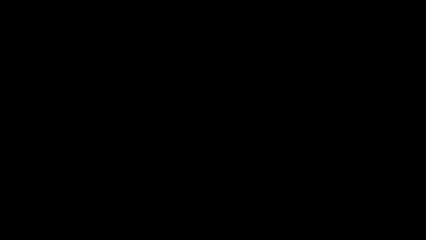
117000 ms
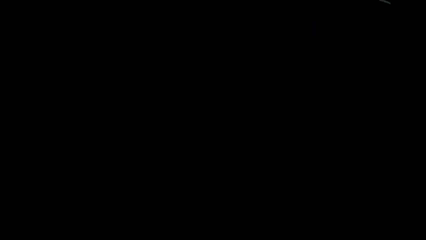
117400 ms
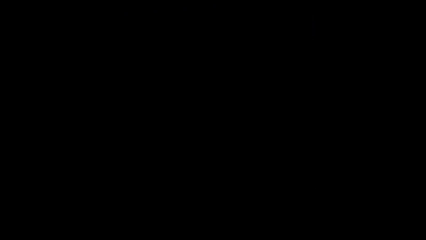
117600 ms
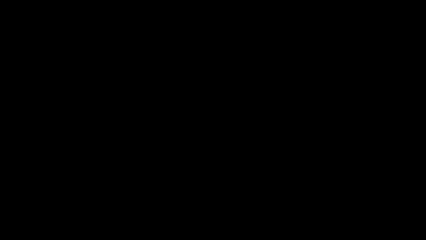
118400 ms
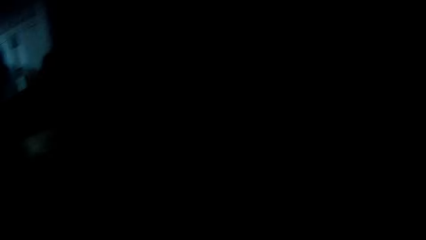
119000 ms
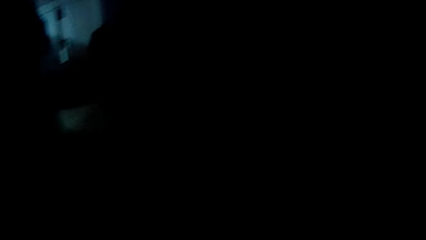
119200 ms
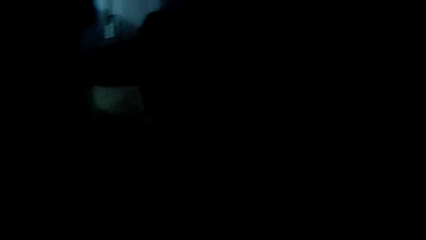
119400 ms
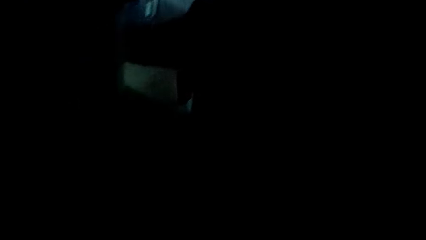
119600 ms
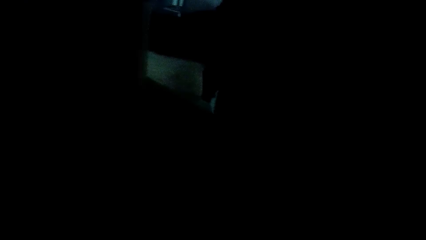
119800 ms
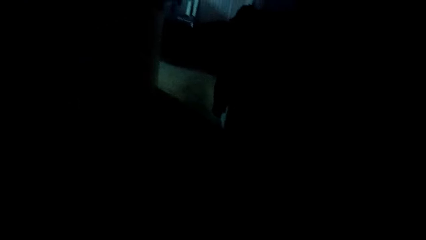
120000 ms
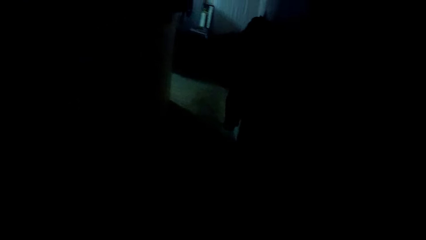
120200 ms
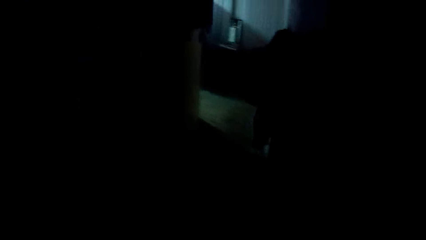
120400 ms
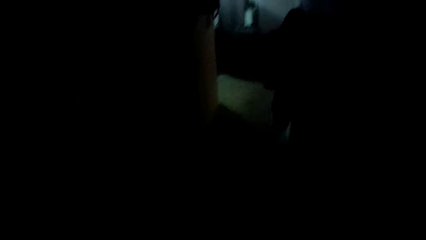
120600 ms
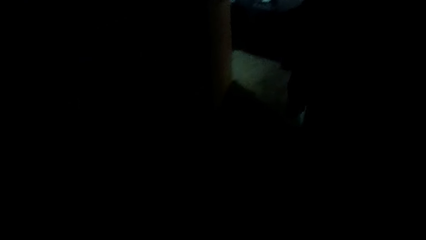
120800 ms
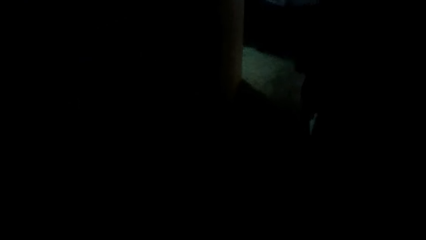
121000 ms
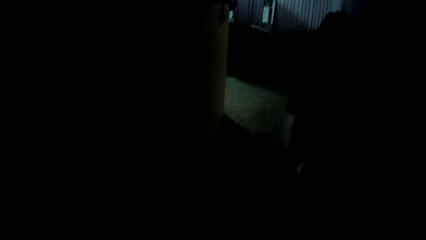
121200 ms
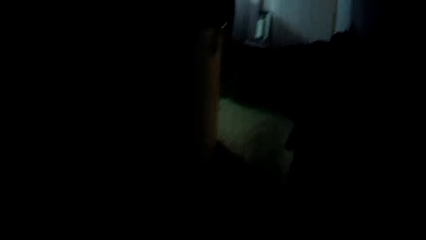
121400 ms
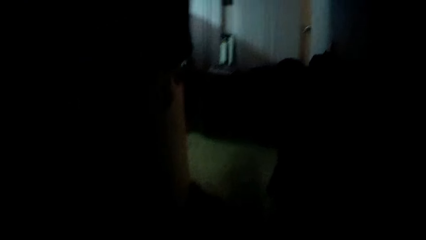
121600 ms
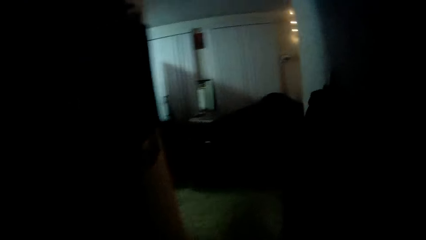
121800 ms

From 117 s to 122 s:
The camera wearer closes the door. They walk around a room.

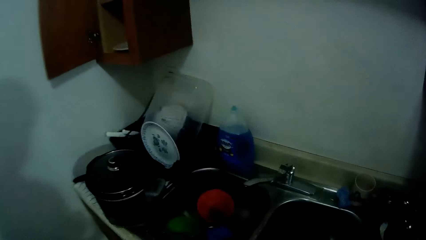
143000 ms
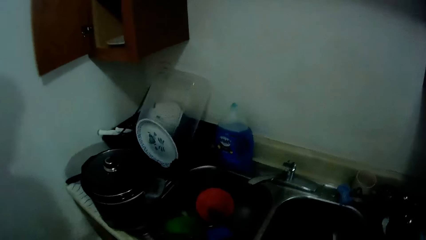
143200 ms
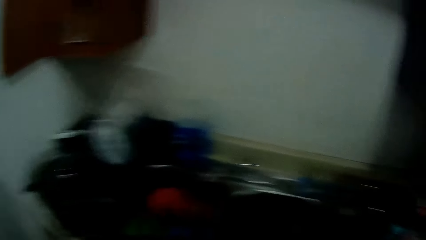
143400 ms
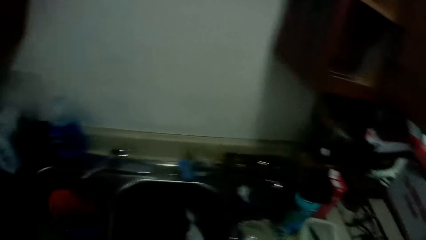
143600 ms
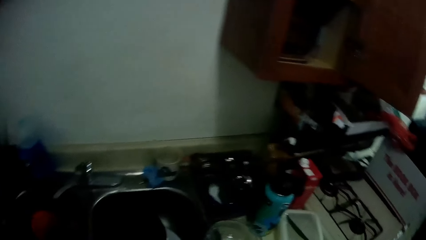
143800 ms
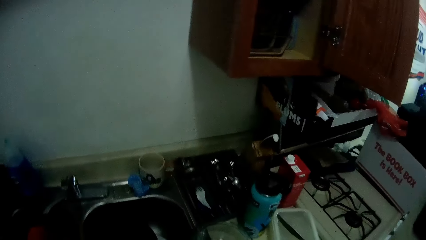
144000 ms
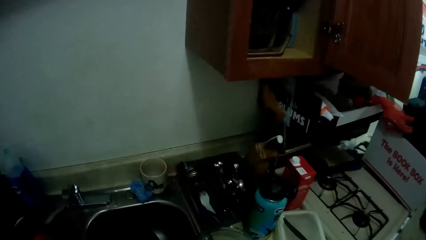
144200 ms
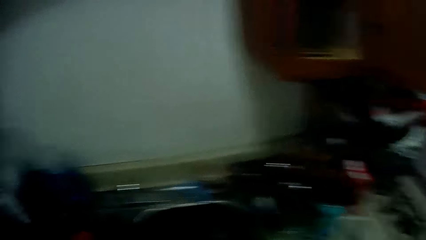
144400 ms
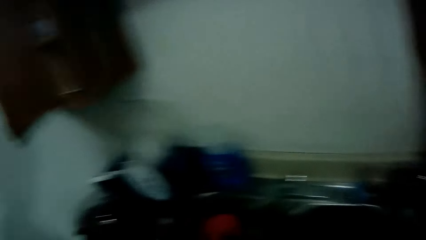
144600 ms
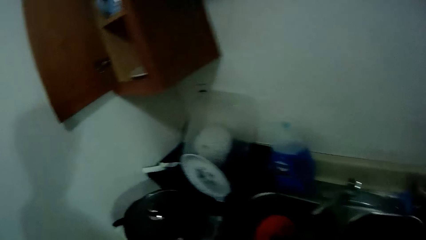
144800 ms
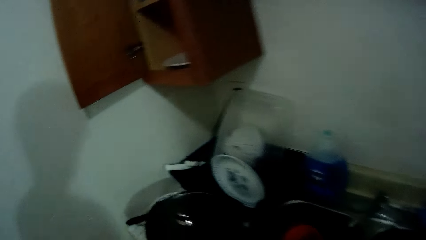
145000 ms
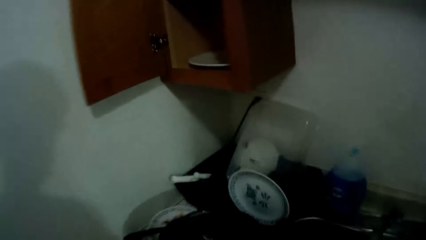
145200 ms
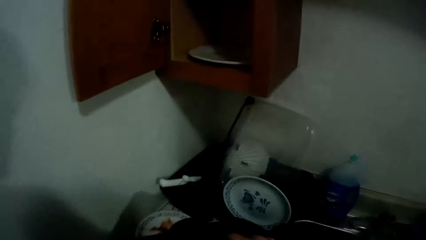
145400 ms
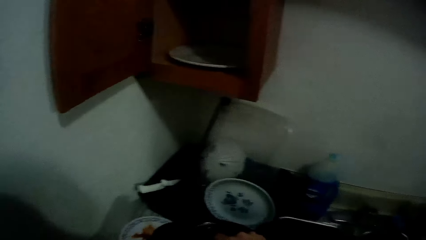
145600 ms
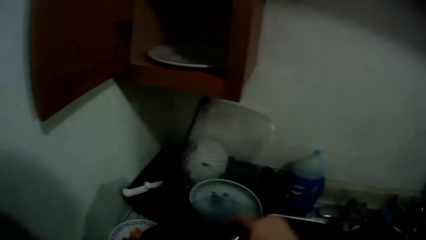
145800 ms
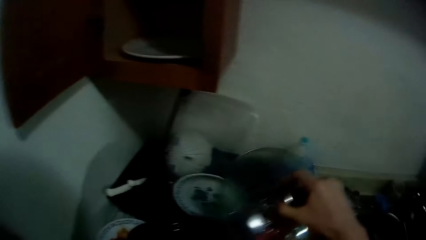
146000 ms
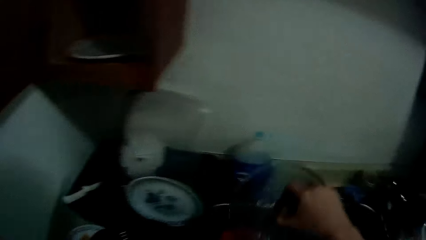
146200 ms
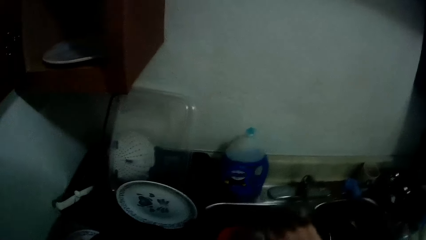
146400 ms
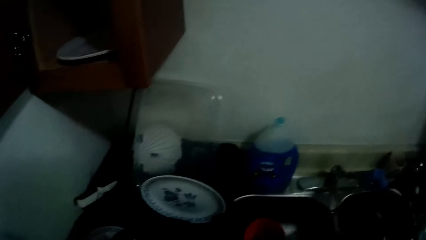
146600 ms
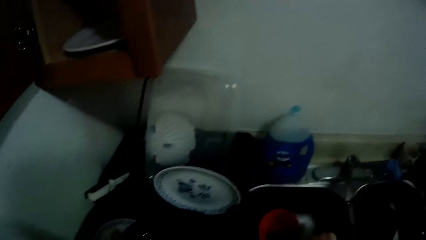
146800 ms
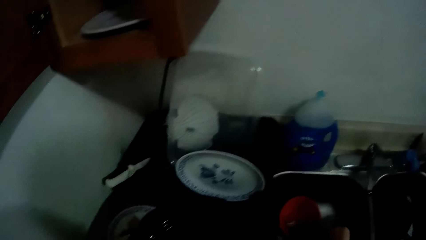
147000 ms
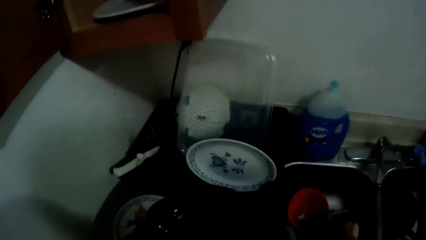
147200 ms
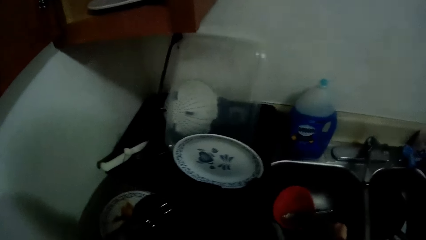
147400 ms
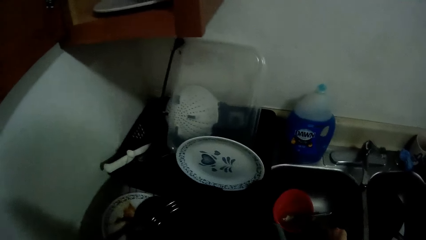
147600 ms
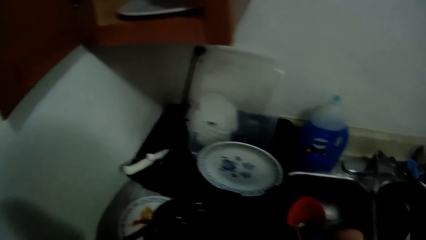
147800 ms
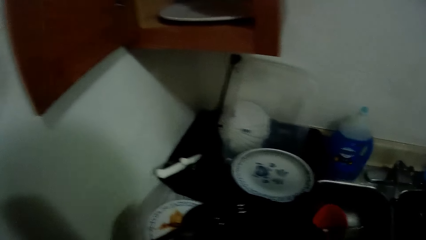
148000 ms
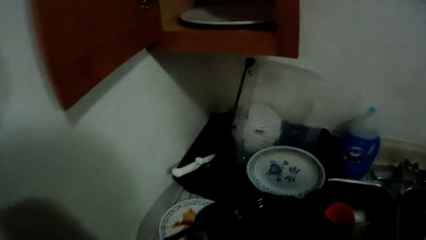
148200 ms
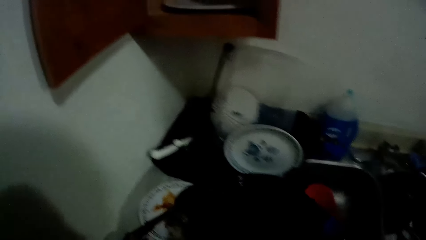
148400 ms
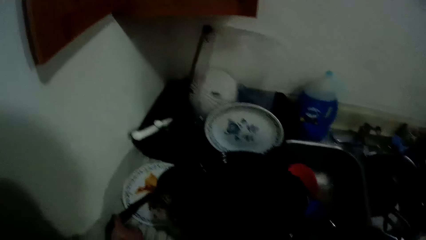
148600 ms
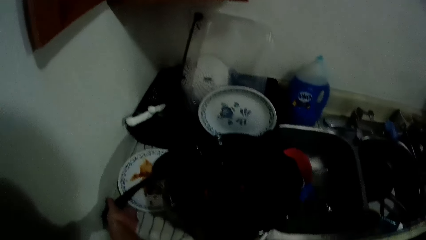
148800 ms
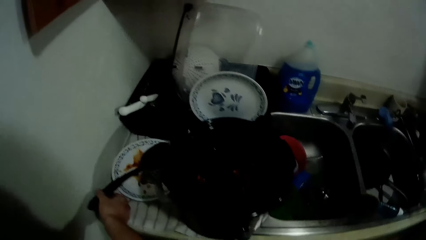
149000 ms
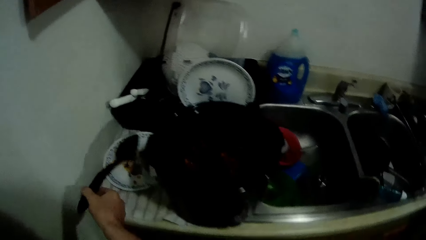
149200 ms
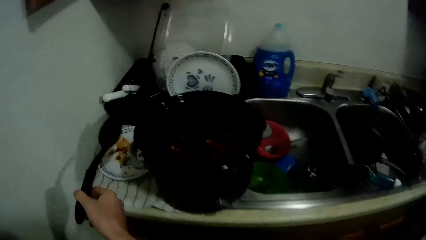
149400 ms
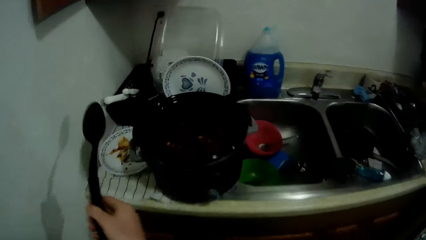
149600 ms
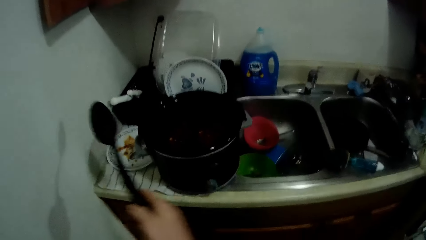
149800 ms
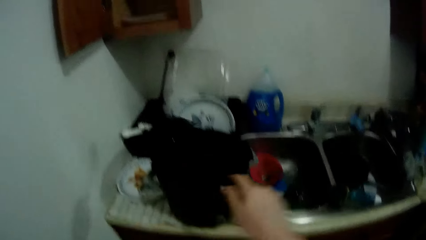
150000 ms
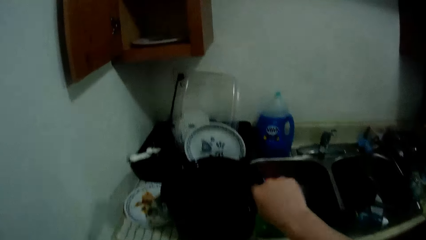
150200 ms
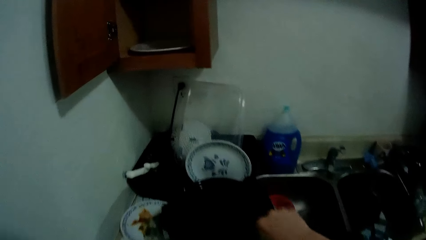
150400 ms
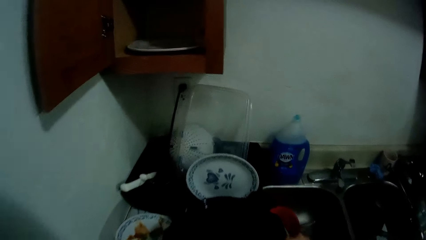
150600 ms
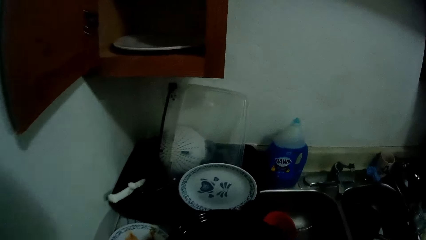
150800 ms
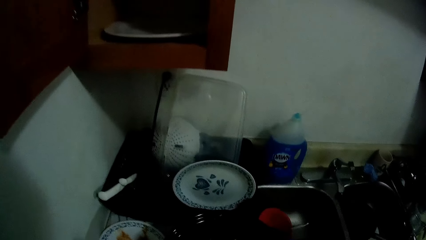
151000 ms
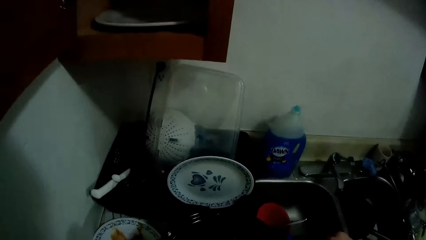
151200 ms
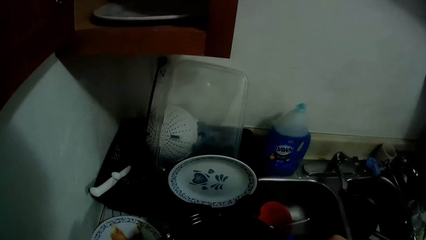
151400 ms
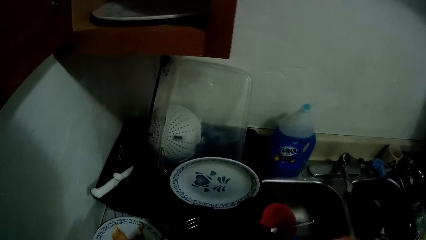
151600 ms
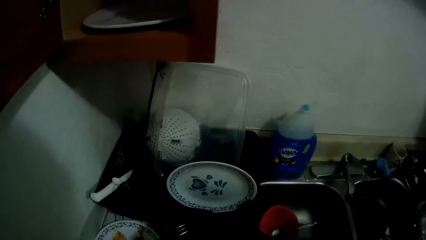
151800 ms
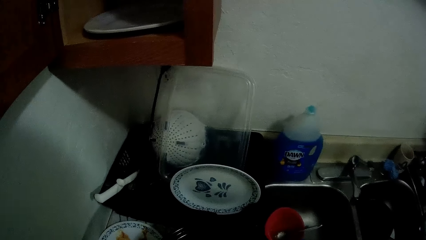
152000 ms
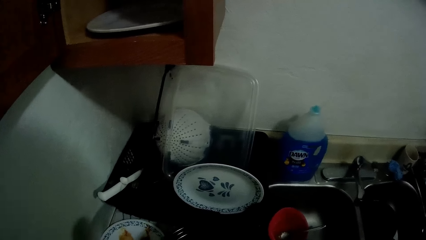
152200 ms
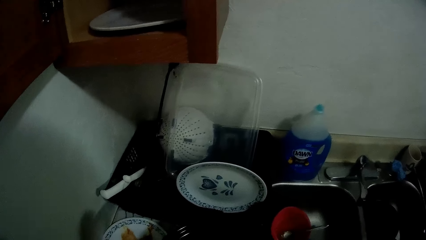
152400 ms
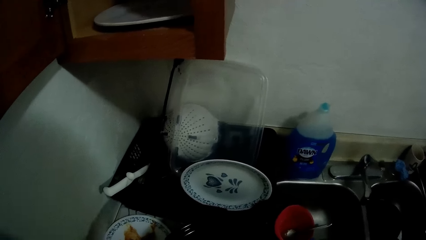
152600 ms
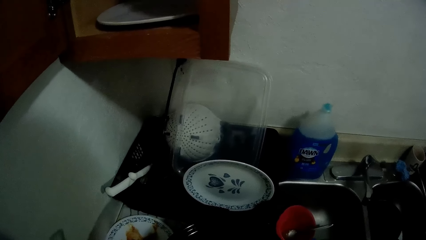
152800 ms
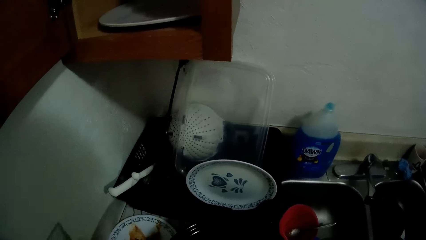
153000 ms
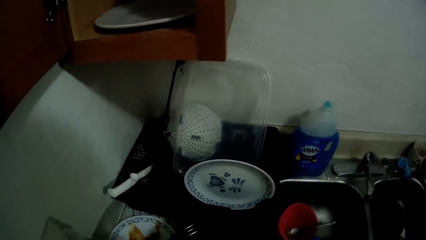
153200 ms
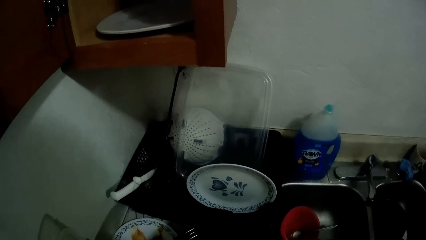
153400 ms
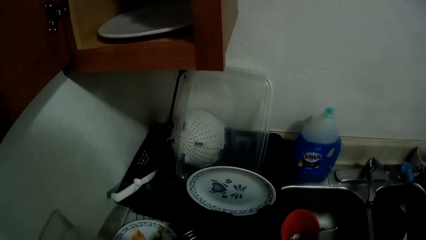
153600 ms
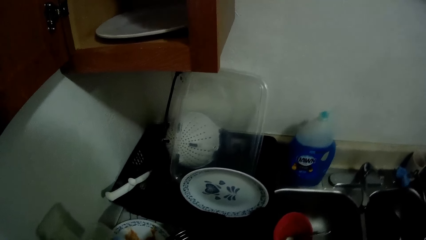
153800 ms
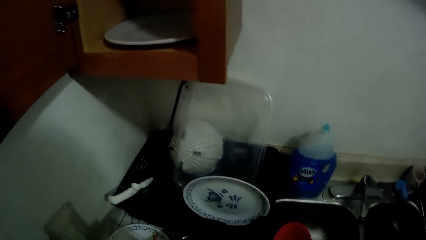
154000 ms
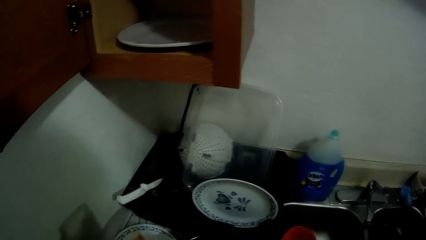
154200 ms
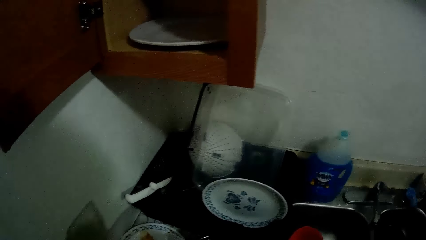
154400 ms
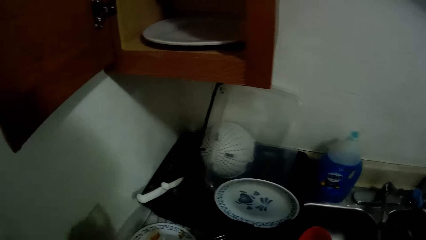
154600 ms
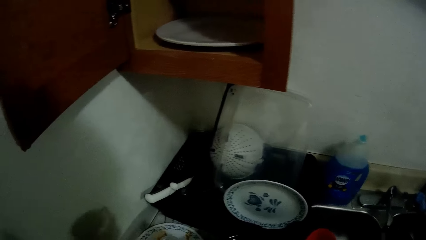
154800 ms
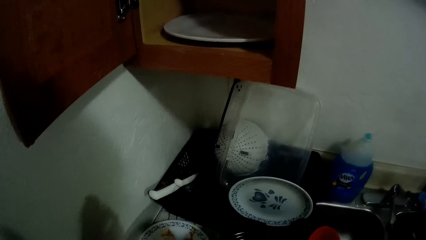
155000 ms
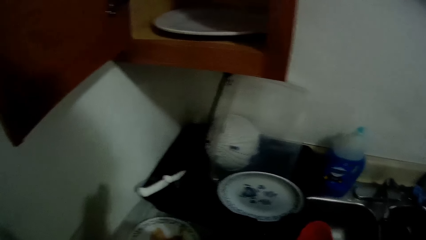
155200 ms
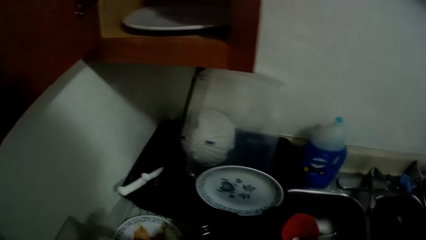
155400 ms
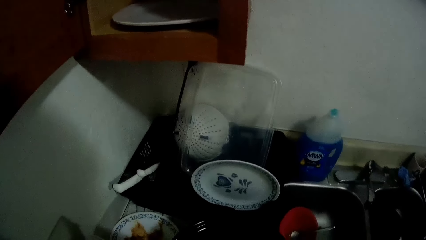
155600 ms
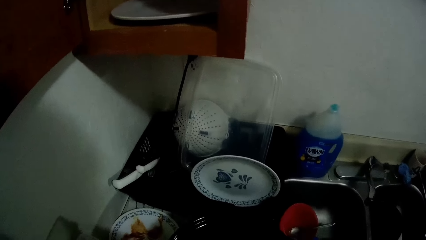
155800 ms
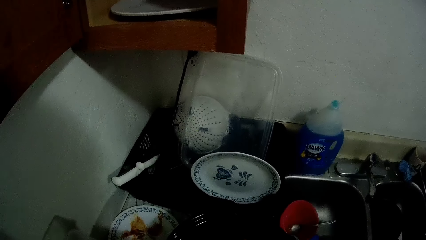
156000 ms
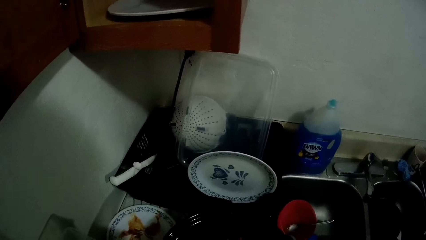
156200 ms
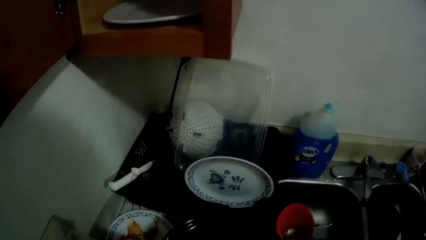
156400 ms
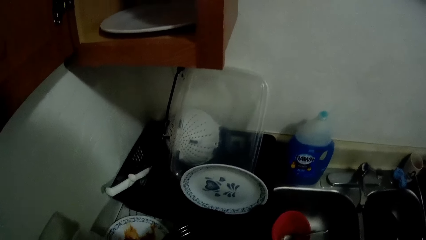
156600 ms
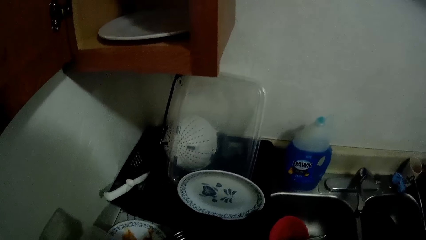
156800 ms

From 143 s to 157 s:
The camera wearer puts down a cooking pot on a kitchen counter. He walks around a room. He opens the pot with his right hand. He picks up a lid from the cooking pot. He drops the cover in the sink. He picks up a serving spoon from the top of a plate. He moves some of the content of the pot into a plastic bowl. He puts down the serving spoon in the cooking pot. He looks around a kitchen.
